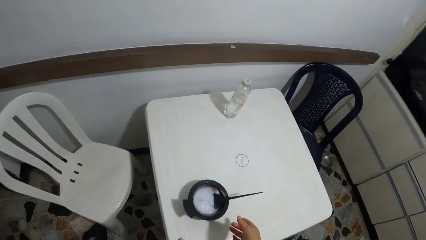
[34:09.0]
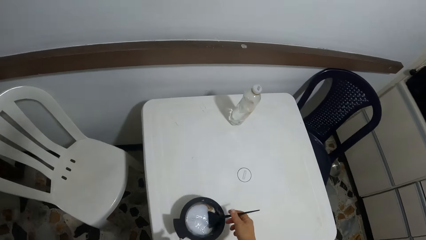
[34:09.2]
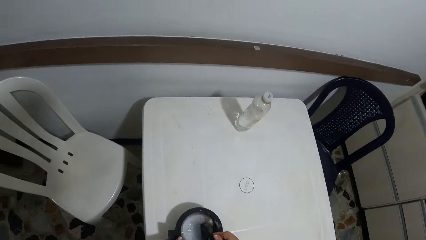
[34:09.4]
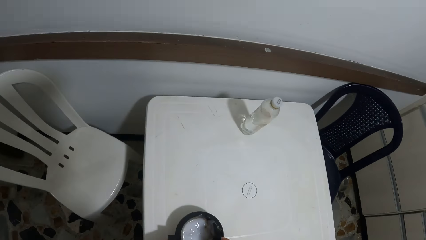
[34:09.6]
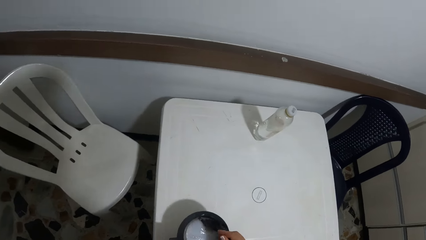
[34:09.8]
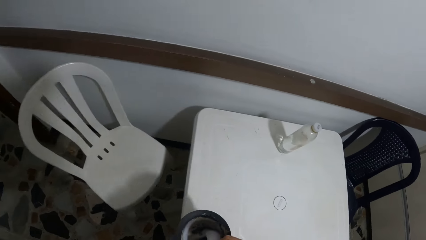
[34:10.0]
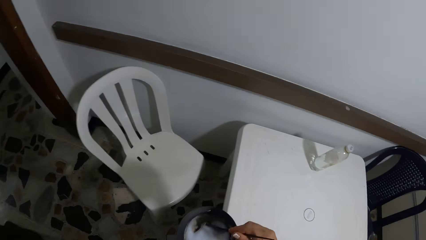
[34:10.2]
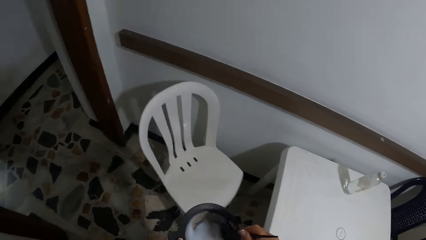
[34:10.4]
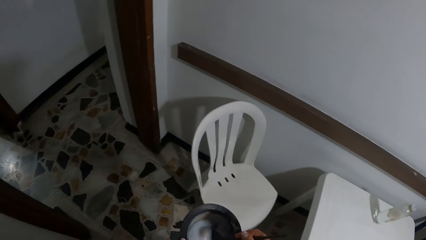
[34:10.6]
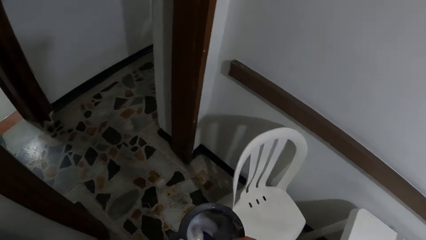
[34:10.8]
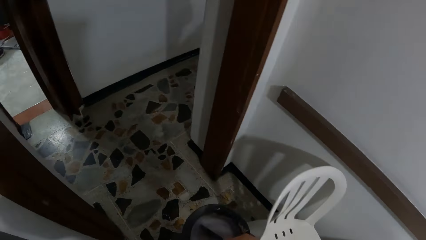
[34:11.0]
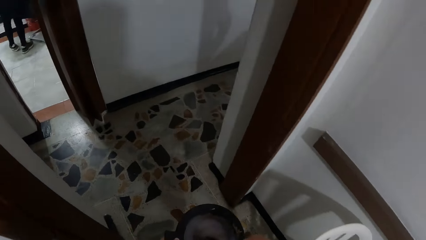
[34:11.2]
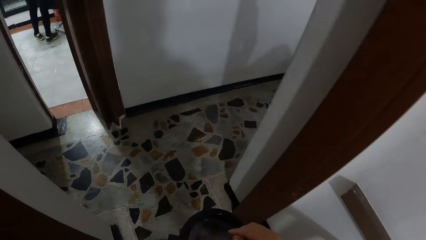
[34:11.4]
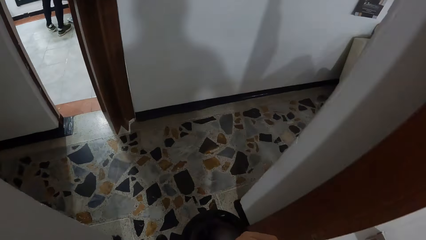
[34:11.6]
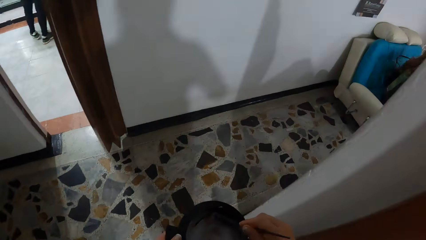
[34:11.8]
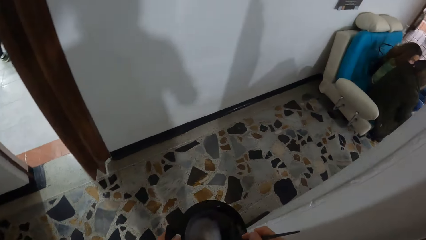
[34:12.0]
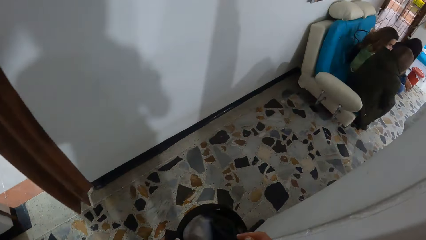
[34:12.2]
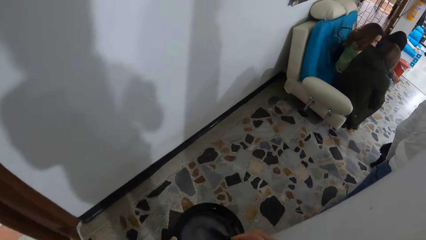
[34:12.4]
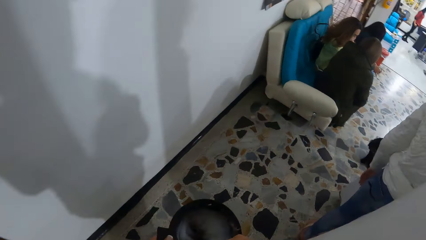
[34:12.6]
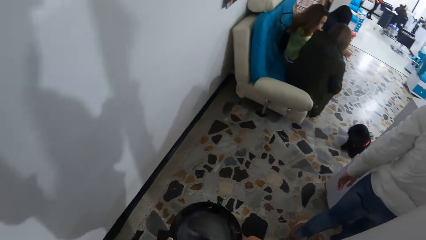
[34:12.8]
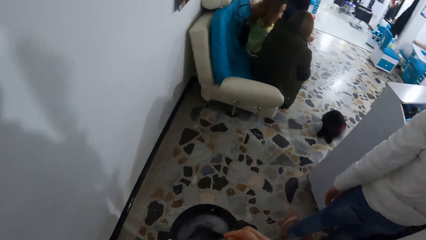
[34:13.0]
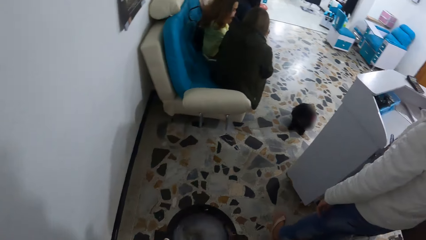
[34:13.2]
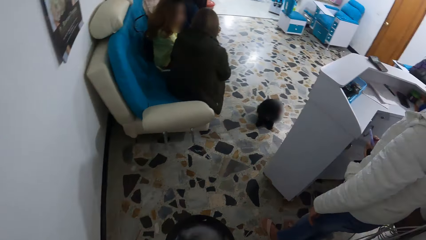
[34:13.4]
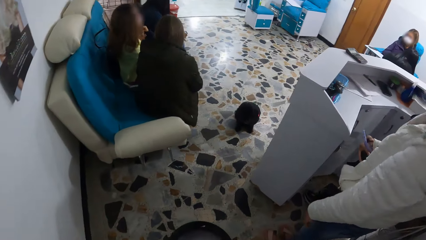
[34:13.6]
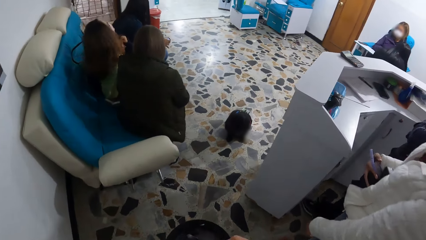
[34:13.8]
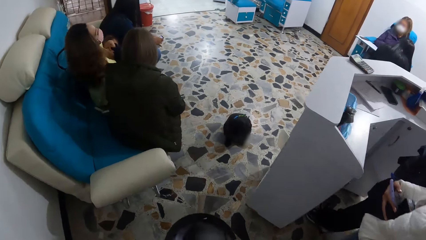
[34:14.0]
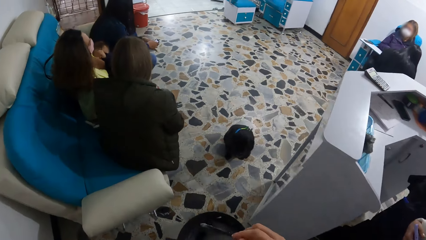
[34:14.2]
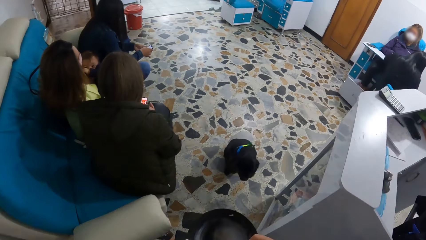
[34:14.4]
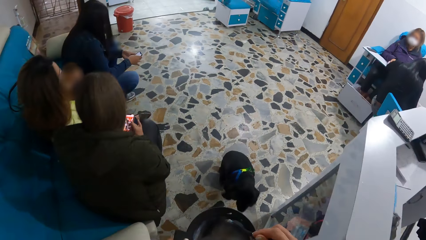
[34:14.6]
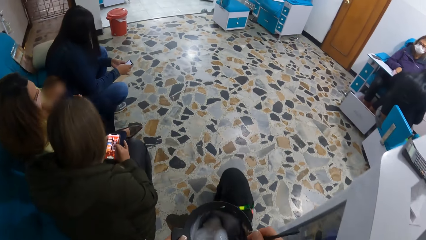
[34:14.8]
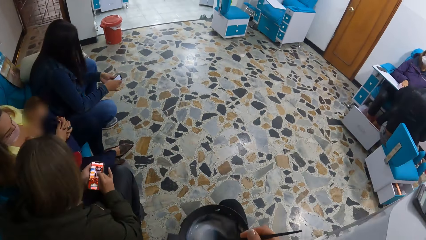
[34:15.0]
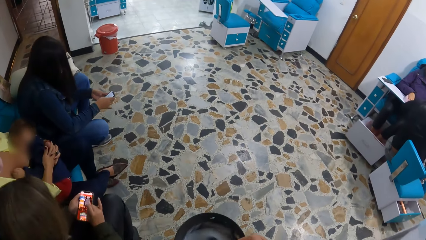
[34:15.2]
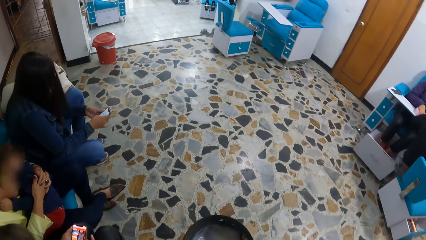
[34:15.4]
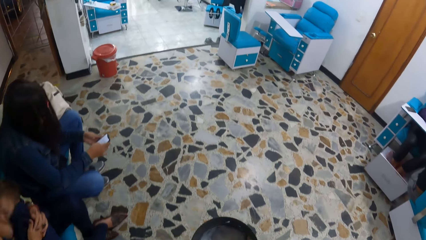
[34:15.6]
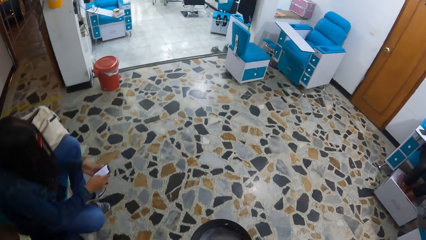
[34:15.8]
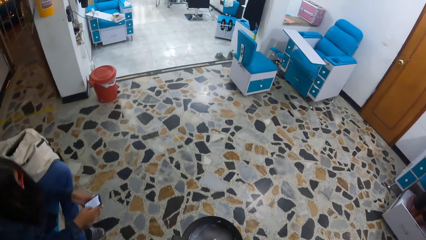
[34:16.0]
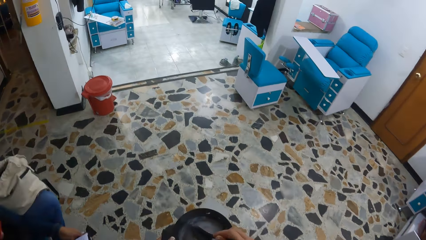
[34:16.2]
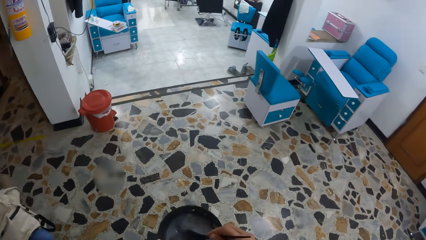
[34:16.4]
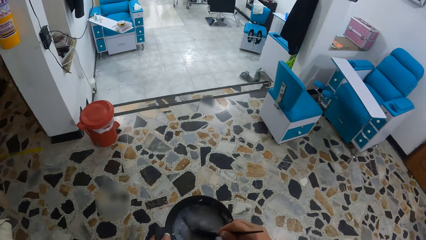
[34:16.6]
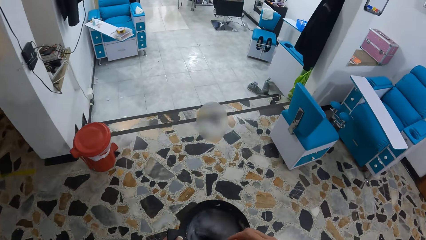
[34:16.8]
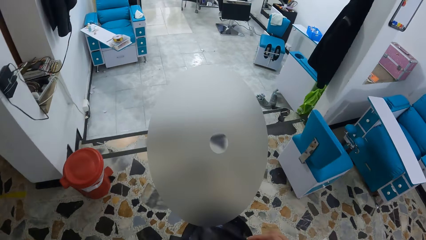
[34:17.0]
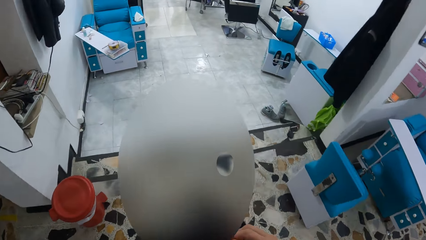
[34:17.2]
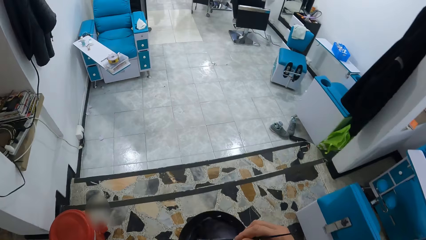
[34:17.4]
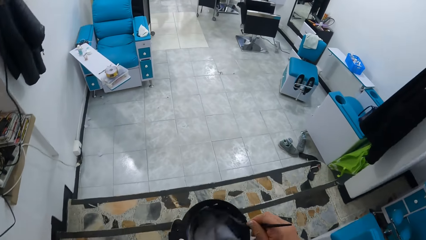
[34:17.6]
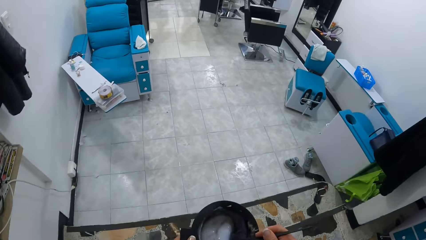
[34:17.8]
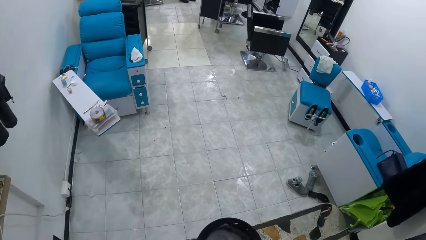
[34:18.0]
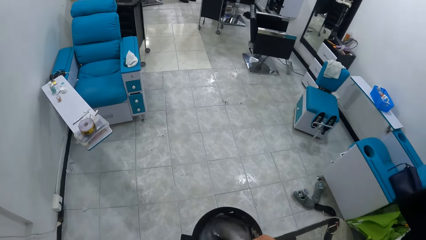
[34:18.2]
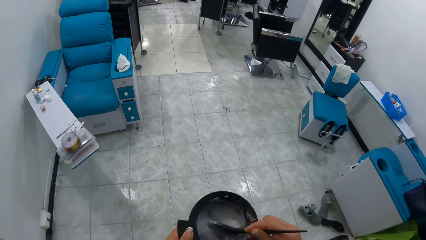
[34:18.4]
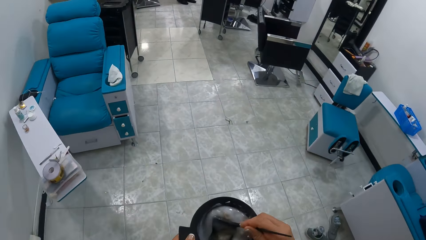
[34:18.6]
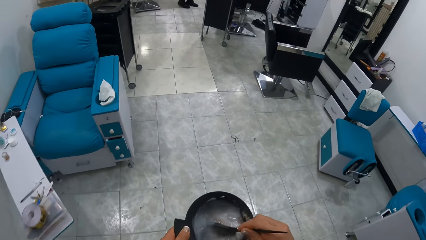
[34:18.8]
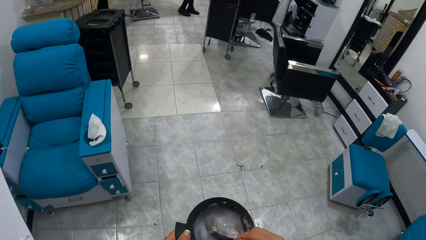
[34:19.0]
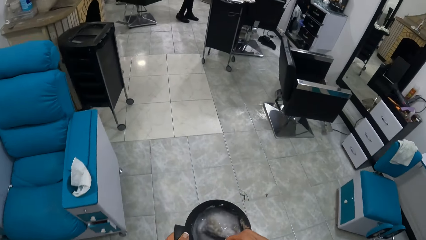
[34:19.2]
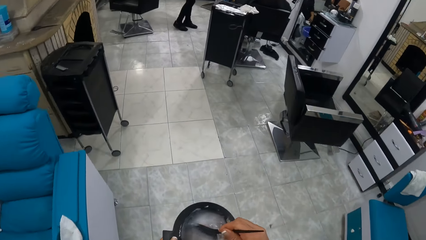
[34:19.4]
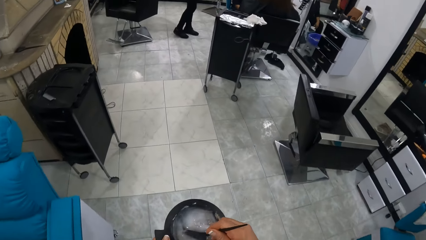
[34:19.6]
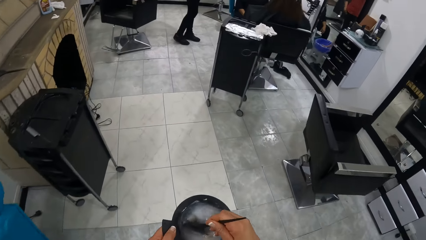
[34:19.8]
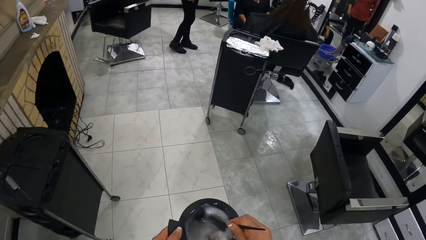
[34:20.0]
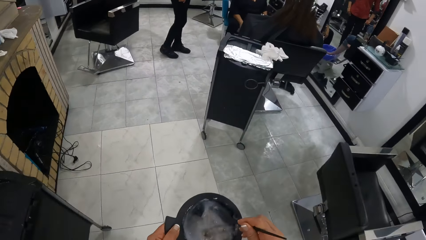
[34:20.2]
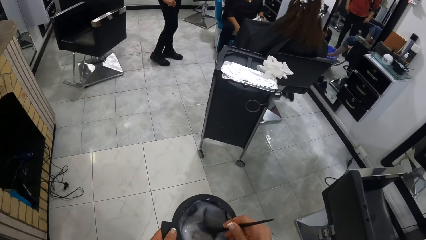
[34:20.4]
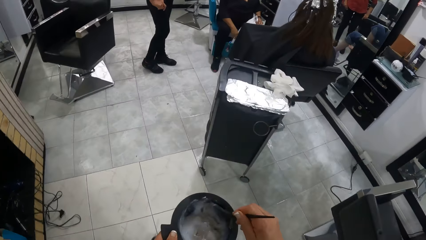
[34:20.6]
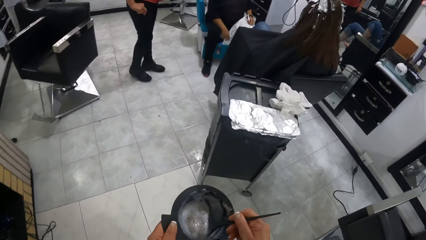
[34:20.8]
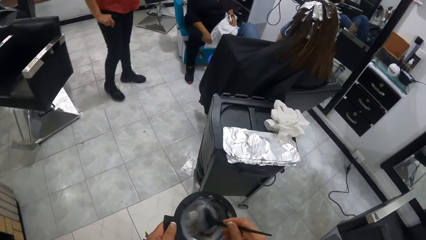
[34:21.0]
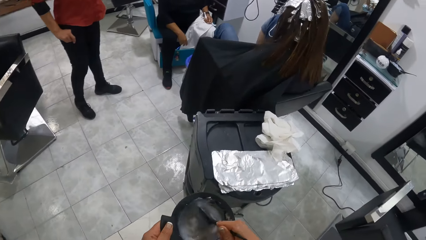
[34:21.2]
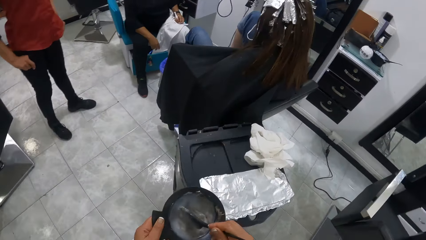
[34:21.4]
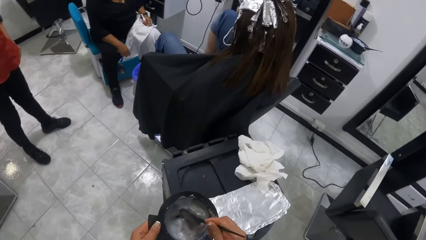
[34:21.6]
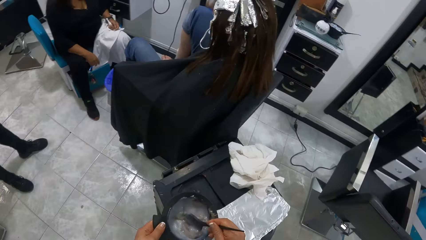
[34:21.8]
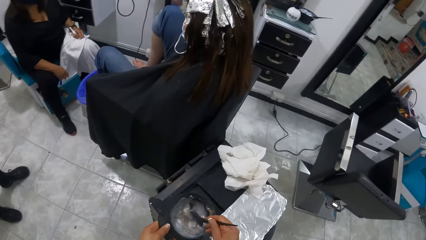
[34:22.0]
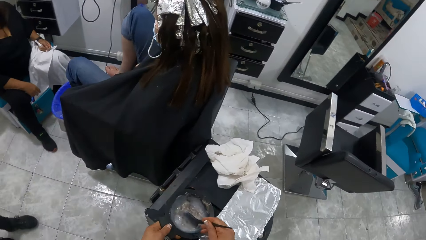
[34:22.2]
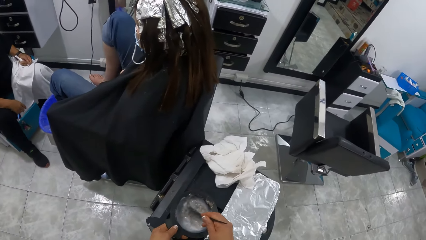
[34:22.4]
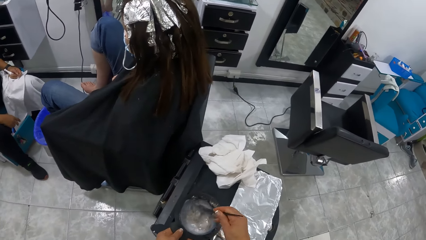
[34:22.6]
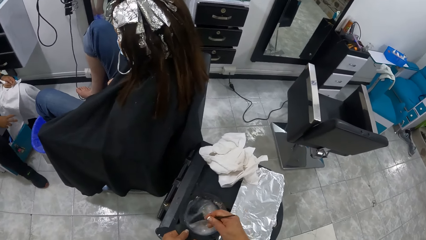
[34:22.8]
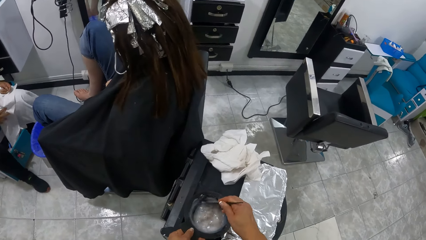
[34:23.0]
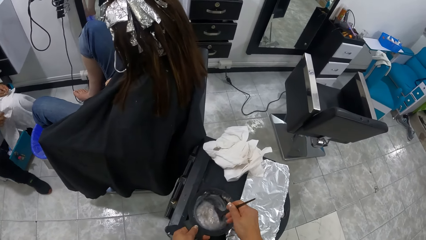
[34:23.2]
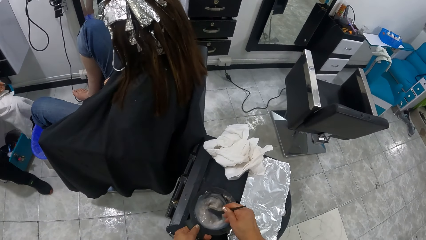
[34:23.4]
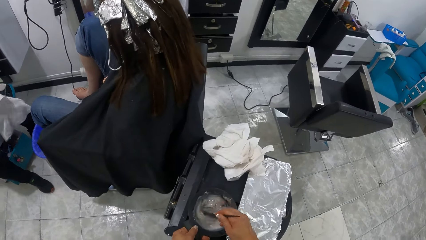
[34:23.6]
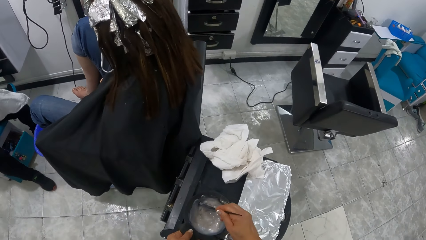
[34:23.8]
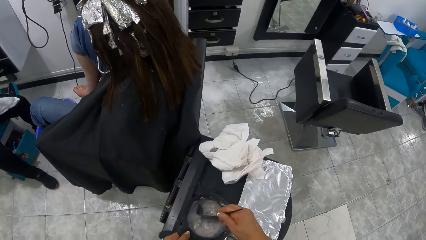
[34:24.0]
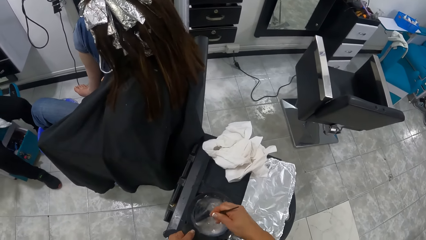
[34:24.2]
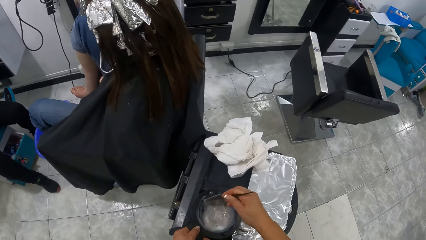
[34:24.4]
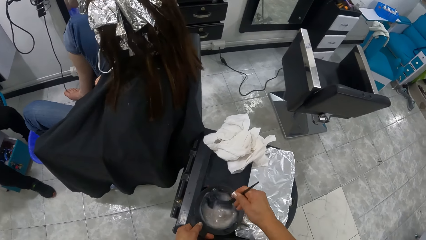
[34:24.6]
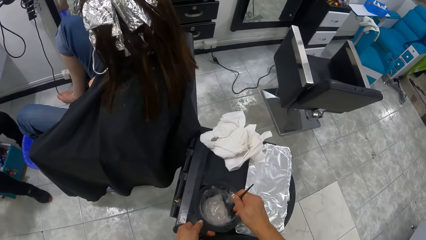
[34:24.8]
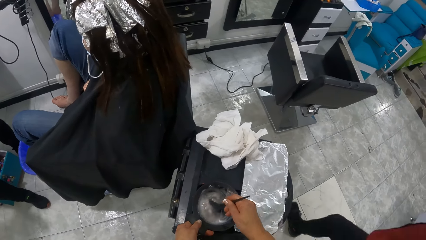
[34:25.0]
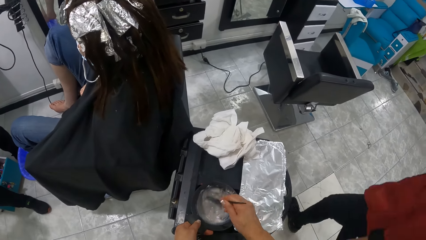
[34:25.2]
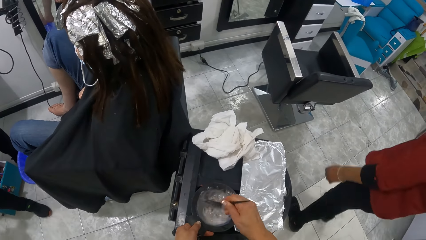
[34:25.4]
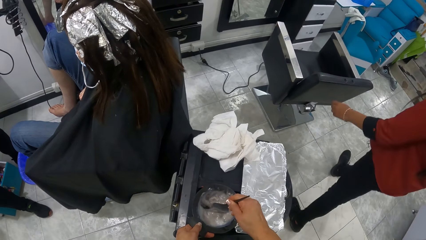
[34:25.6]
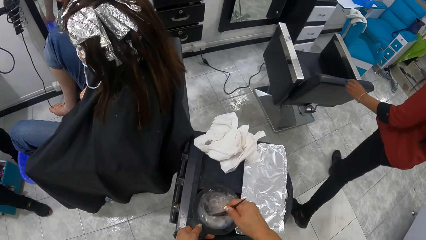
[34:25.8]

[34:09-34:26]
The camera wearer mixes the hair lotion cream and the gel colour in the bowl with the brush. She lifts up the bowl of hair lotion cream and gel colour from the table with her left hand. She moves from the room to the woman in the armchair. She drops the bowl of hair lotion cream and gel colour on a black stand with her left hand. She mixes the paint. A manicurist removes a towel from her legs with her right hand.
